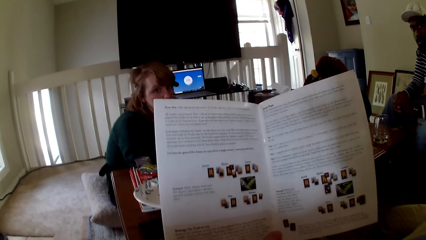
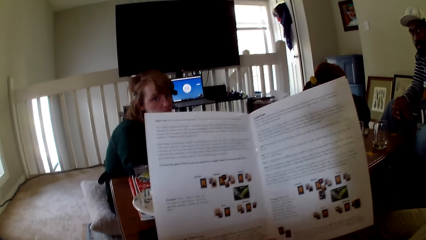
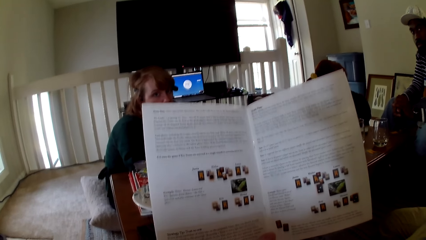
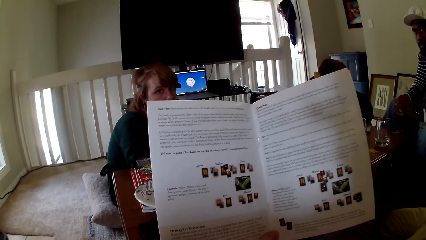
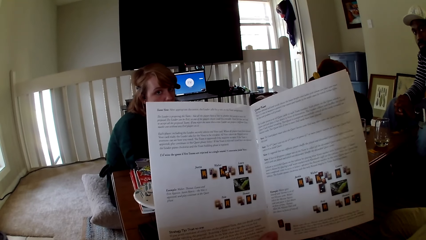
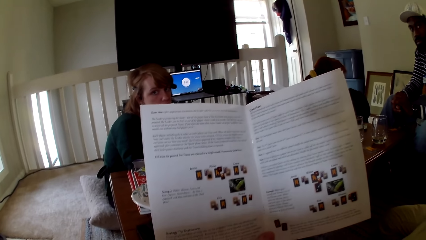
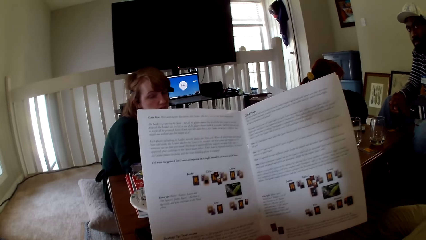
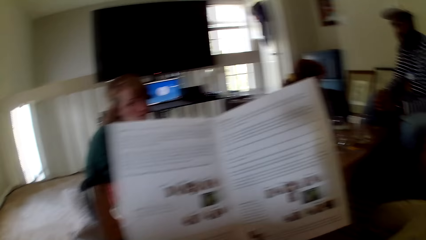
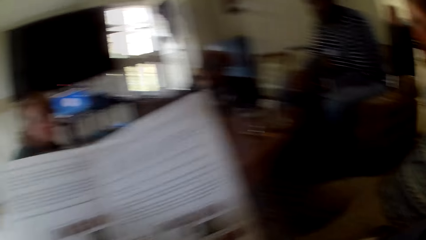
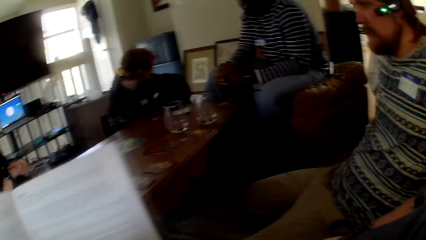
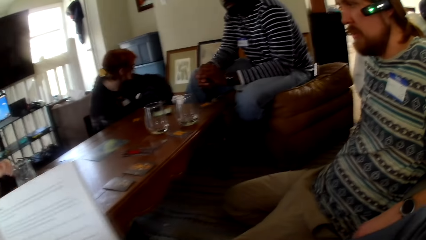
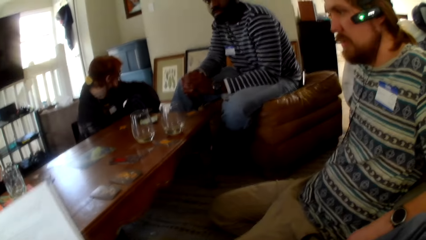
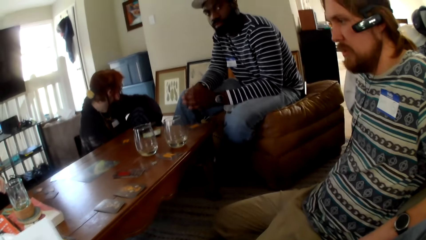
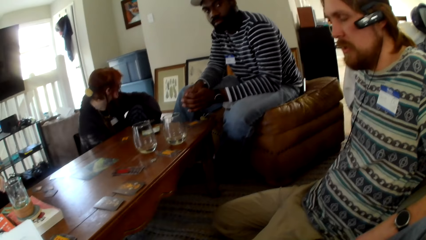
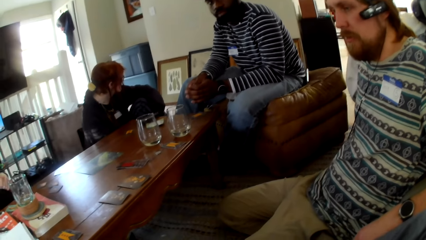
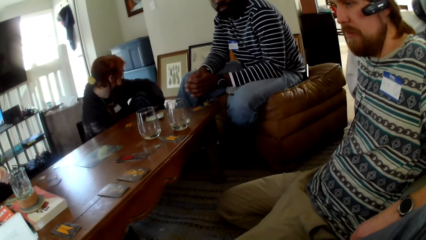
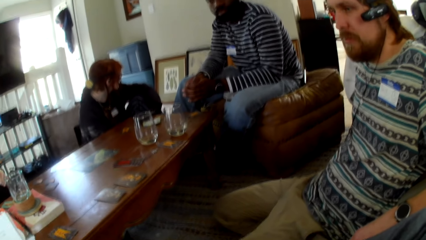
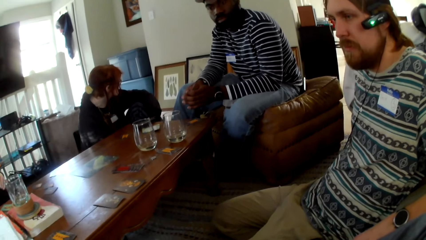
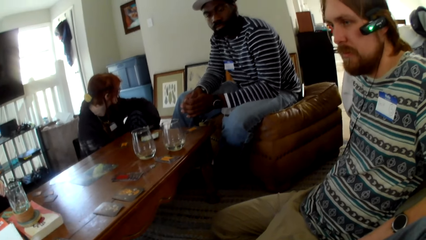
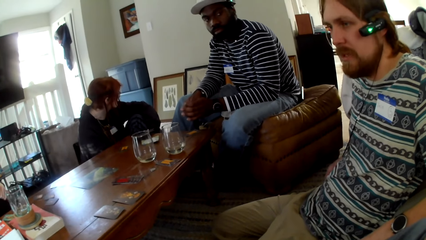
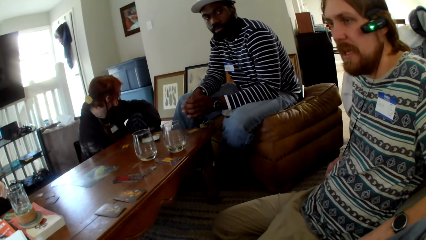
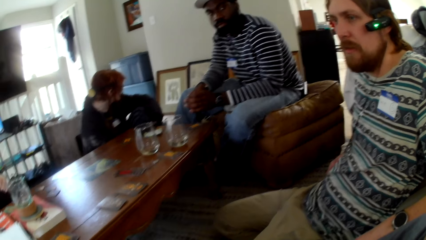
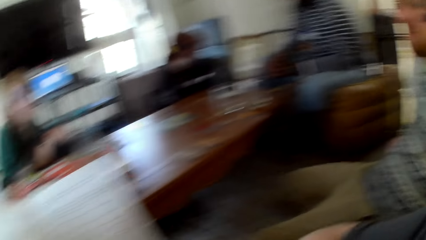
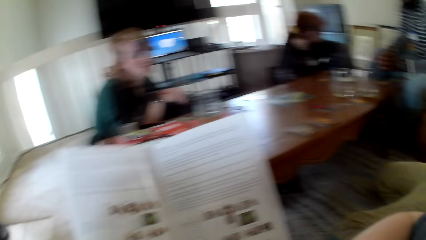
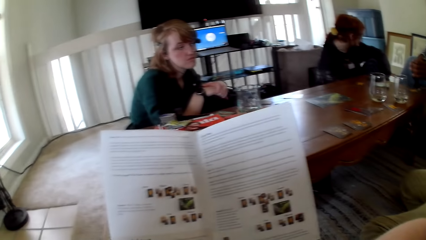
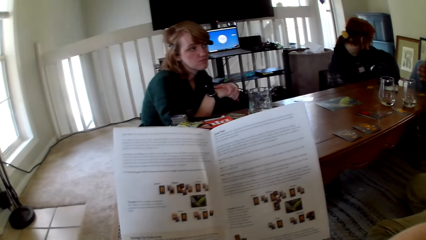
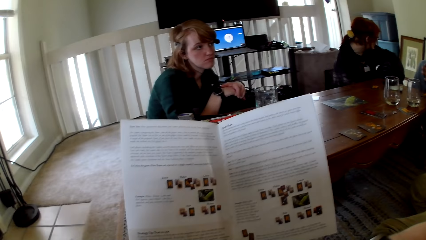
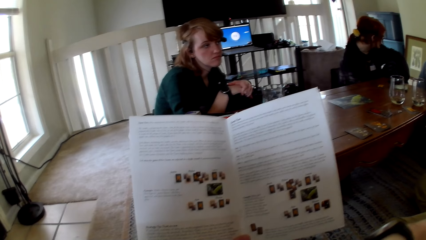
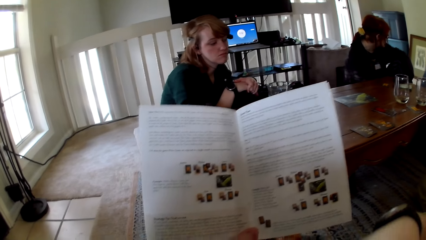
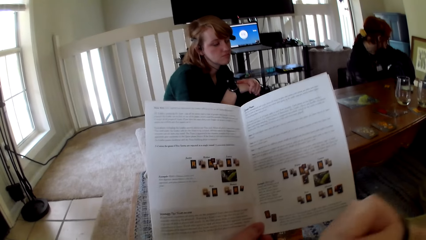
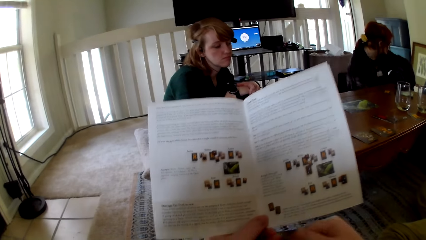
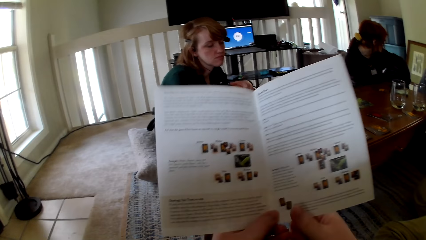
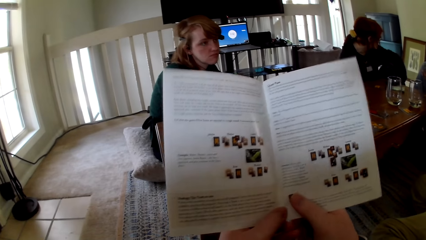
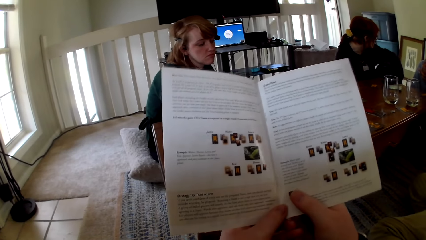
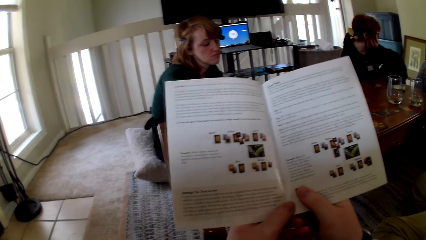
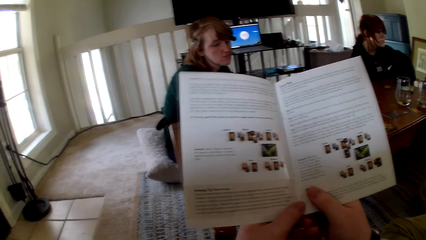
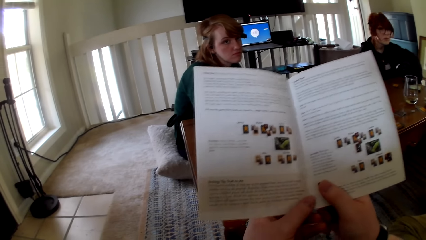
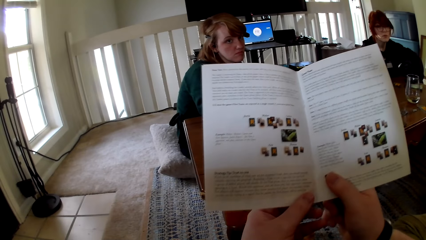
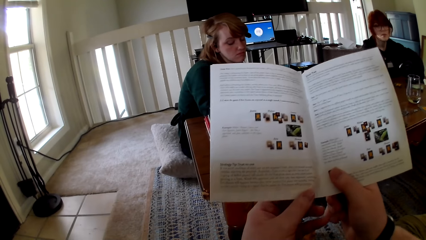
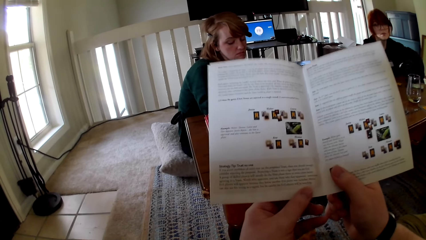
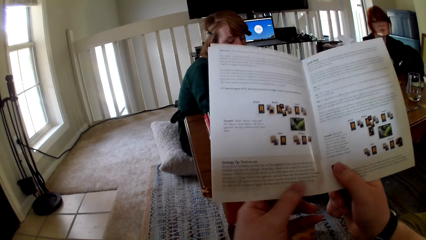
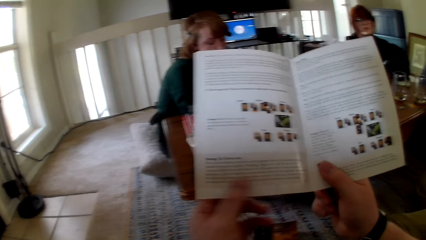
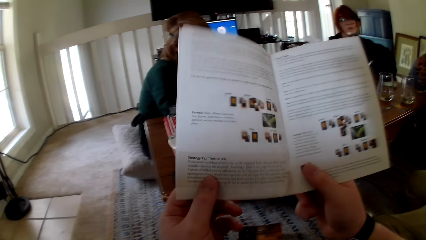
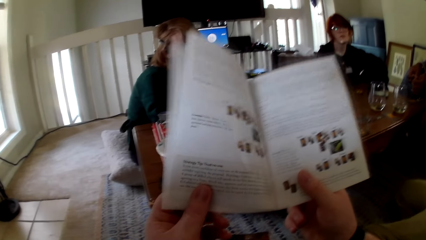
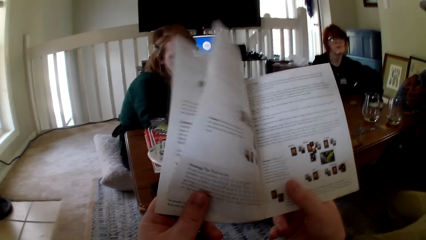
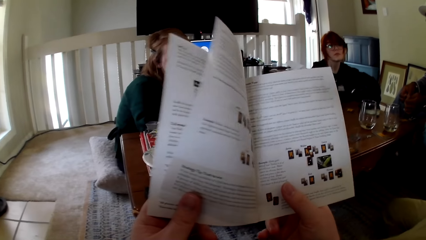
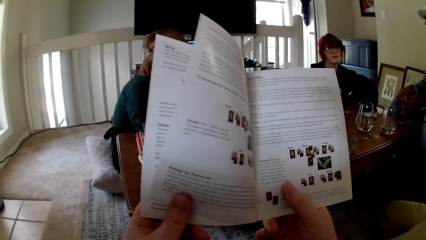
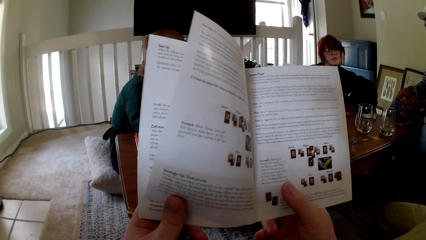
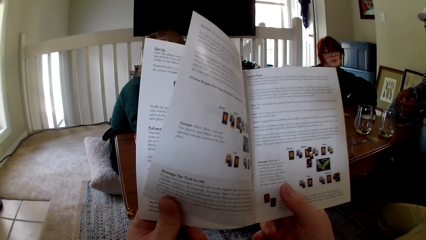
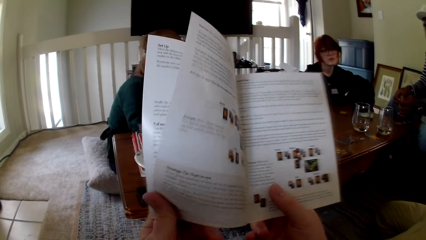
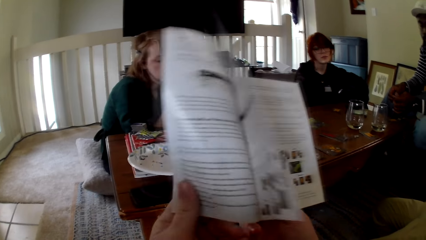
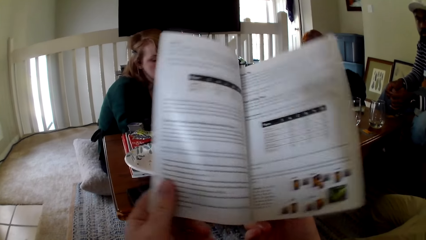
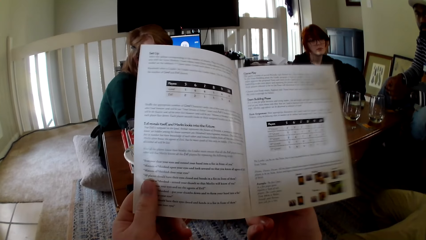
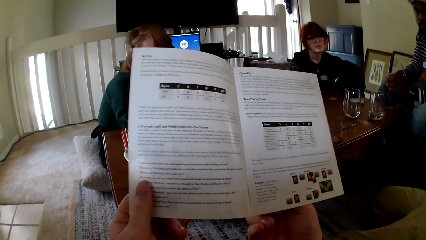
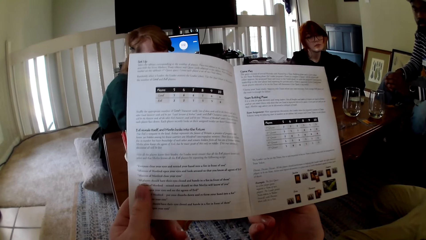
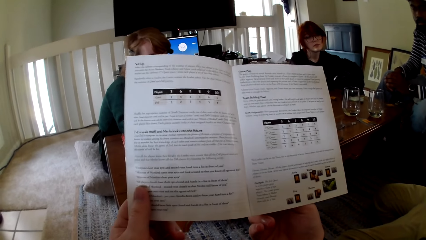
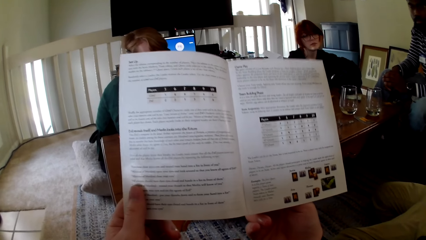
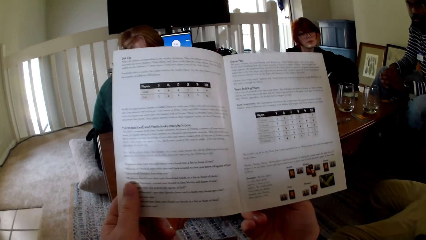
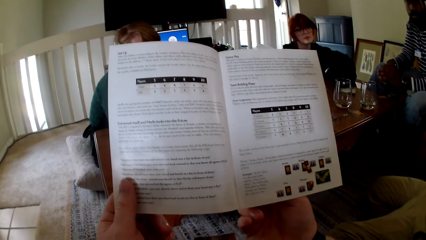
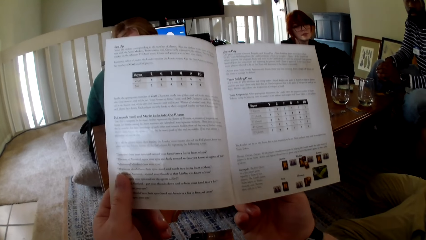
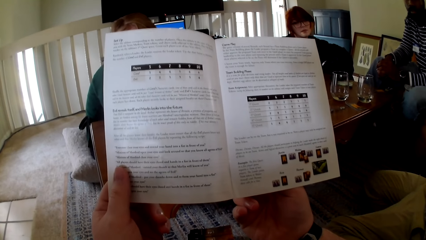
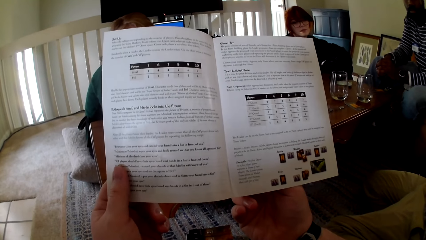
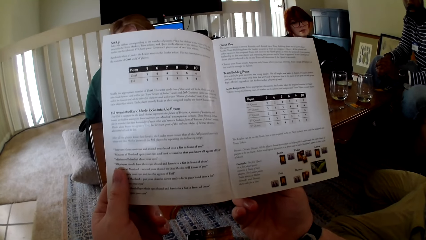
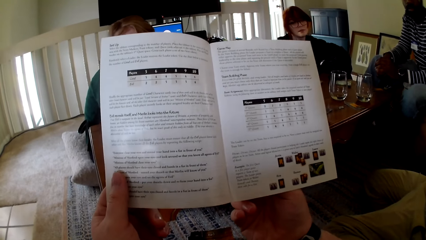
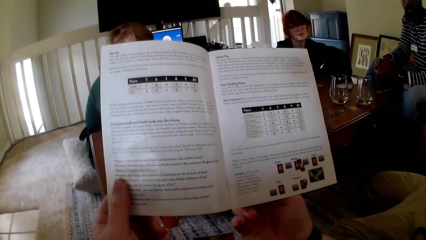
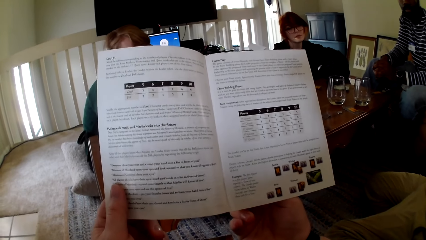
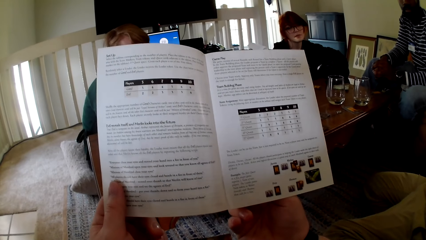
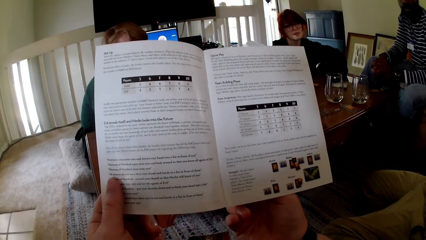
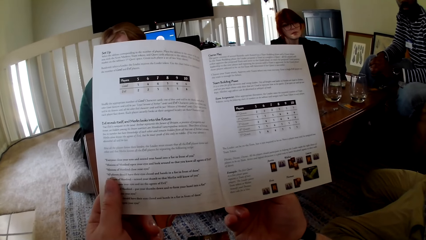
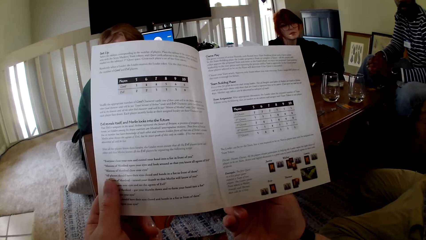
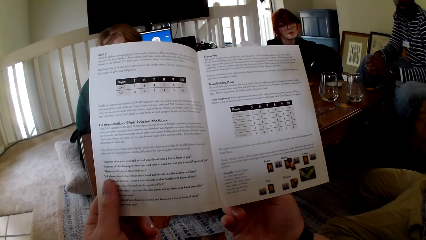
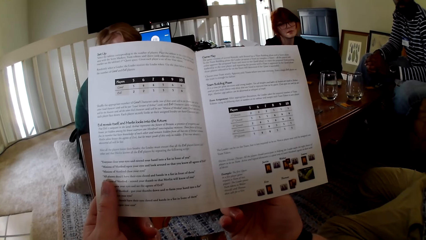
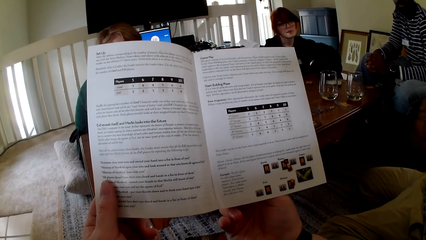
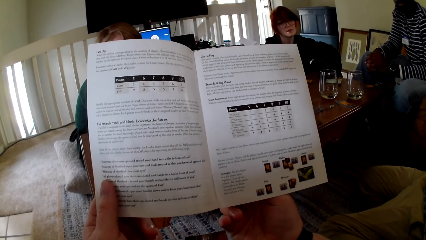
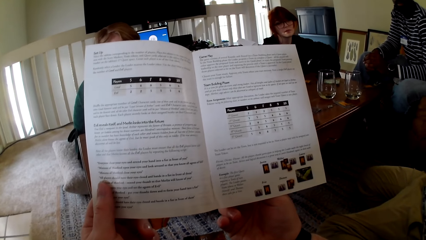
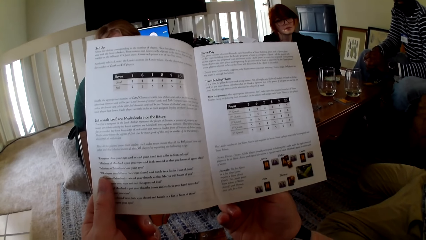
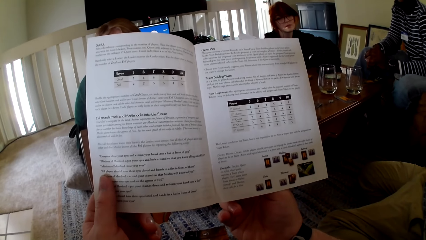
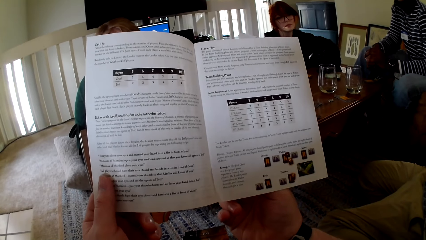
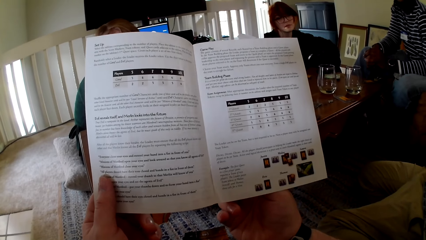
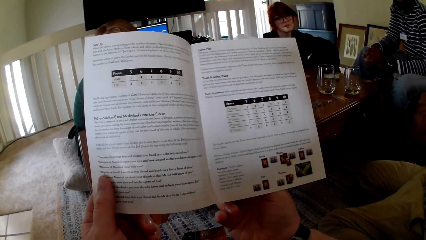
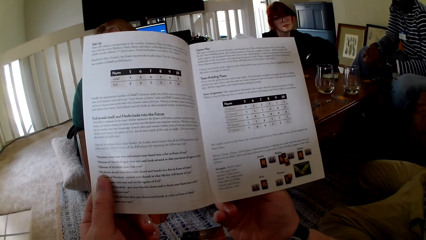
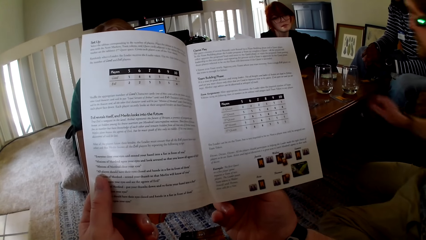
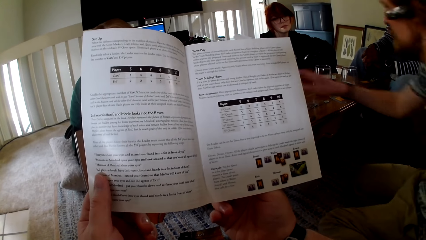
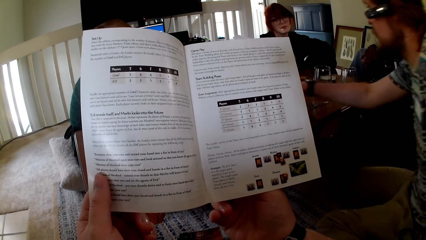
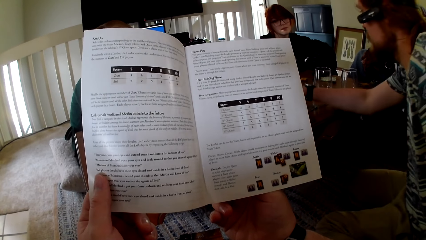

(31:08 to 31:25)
The camera wearer looks around the room. They hold the pamphlet with both hands. They read the pamphlet. They open the page. They read the pamphlet.
